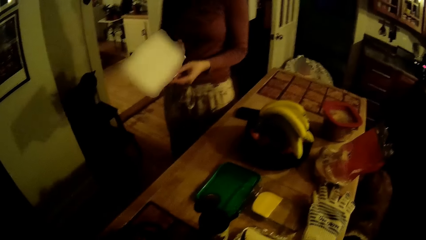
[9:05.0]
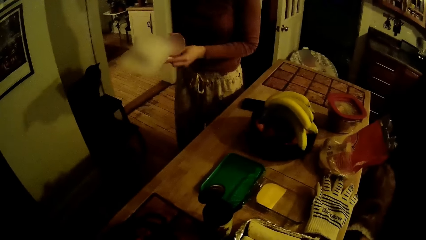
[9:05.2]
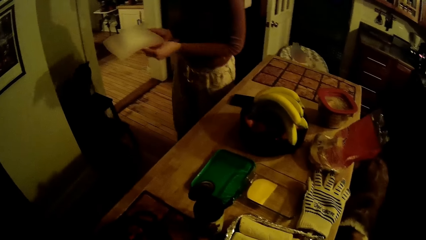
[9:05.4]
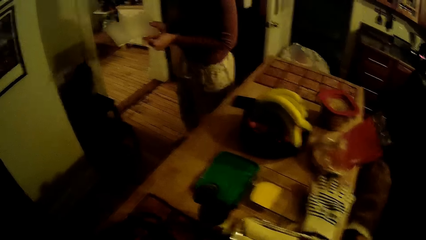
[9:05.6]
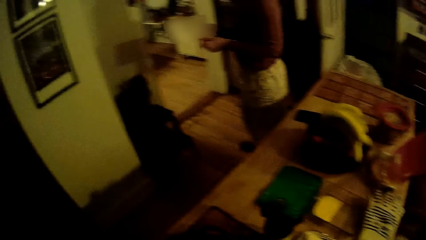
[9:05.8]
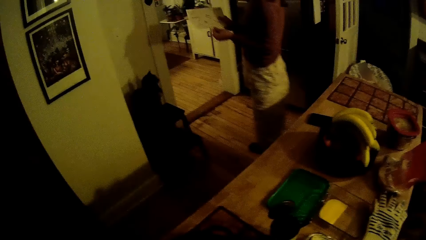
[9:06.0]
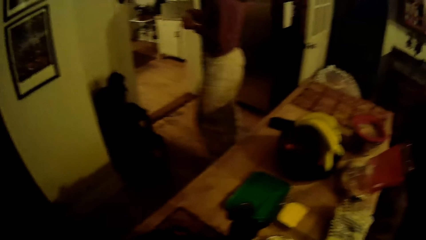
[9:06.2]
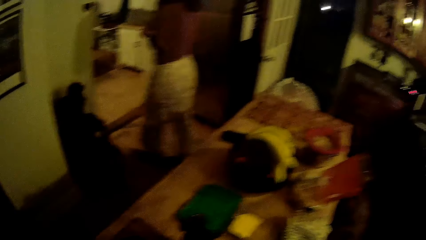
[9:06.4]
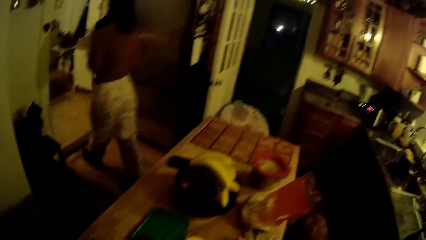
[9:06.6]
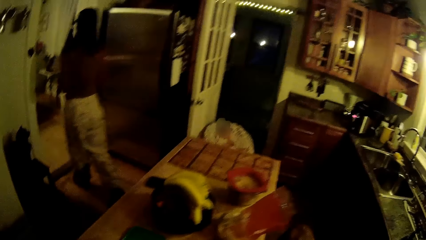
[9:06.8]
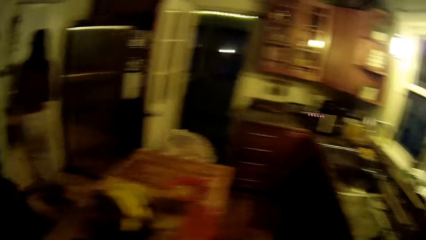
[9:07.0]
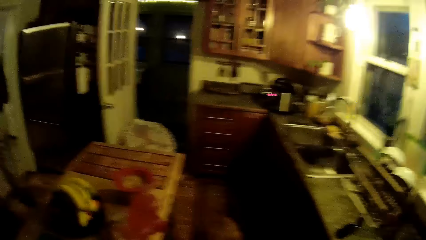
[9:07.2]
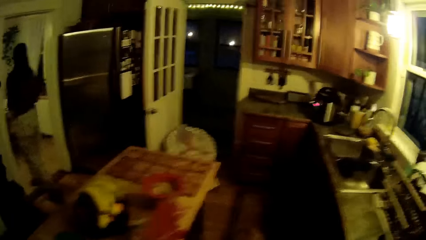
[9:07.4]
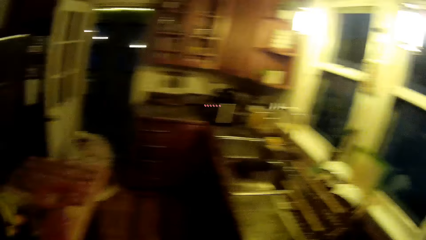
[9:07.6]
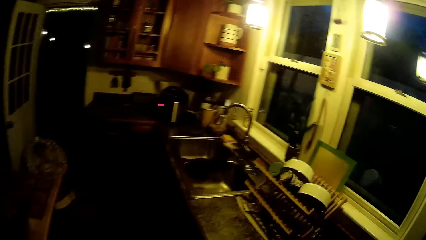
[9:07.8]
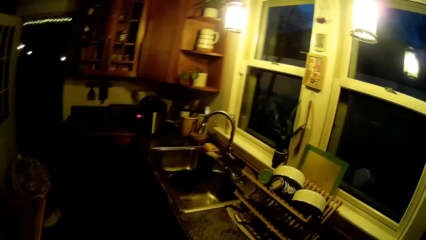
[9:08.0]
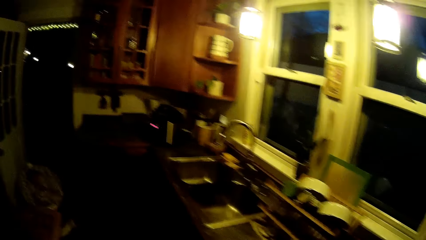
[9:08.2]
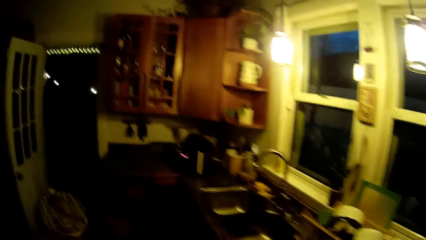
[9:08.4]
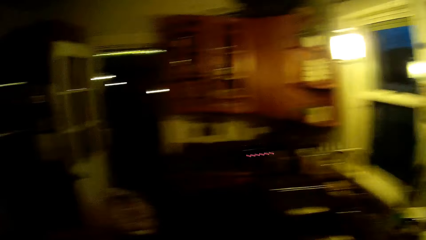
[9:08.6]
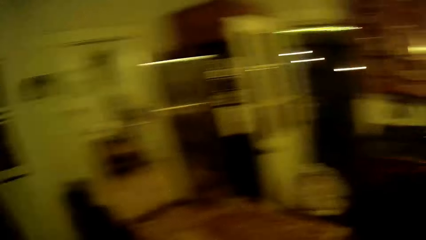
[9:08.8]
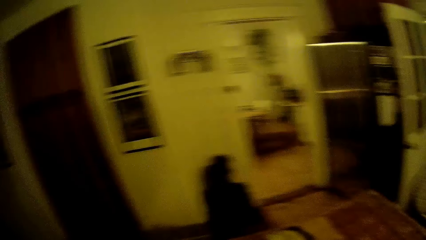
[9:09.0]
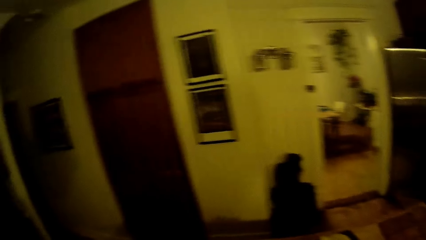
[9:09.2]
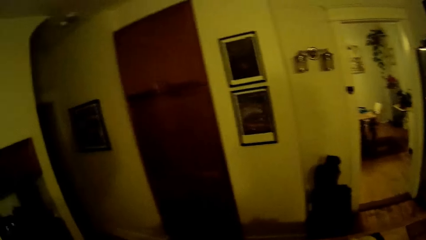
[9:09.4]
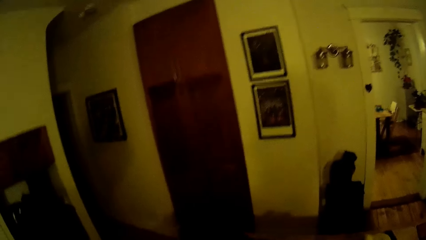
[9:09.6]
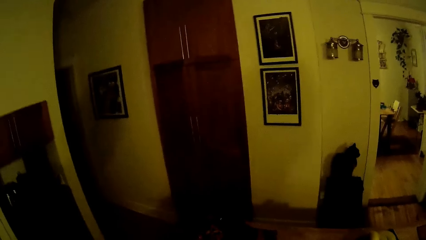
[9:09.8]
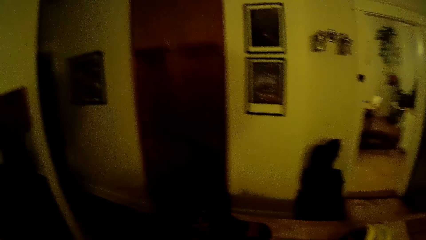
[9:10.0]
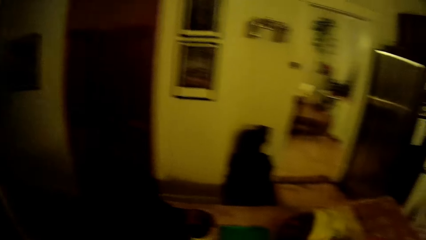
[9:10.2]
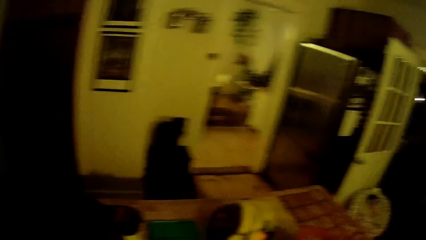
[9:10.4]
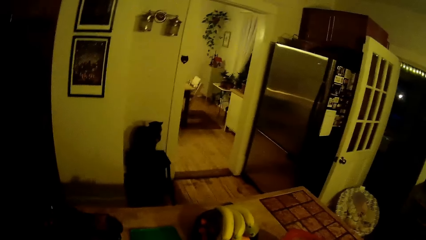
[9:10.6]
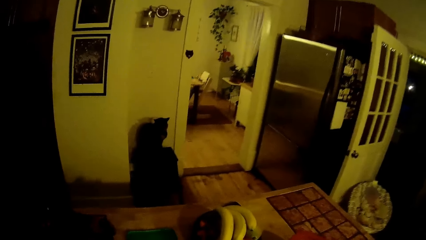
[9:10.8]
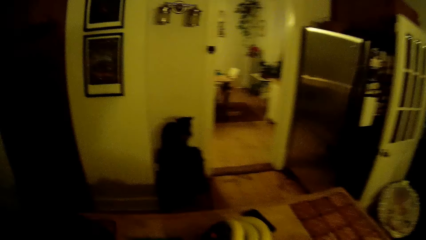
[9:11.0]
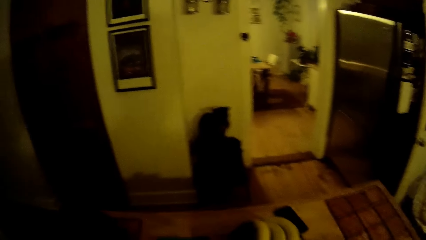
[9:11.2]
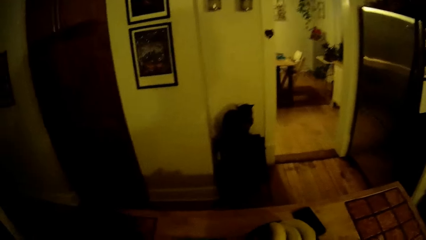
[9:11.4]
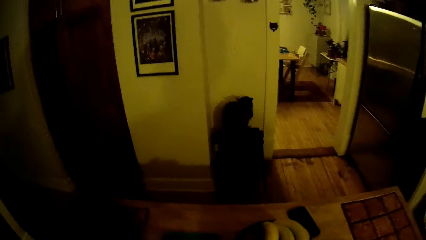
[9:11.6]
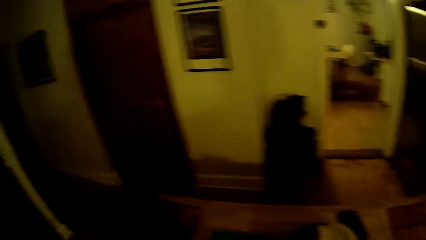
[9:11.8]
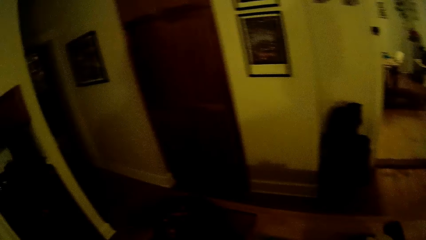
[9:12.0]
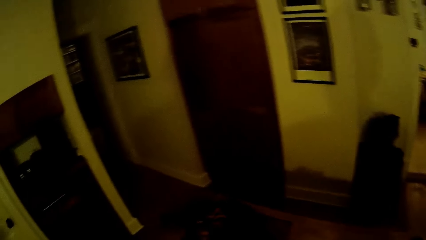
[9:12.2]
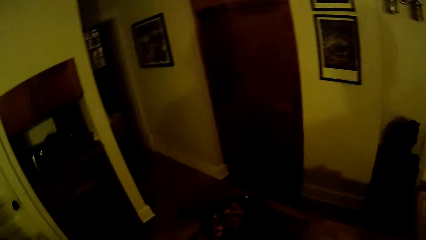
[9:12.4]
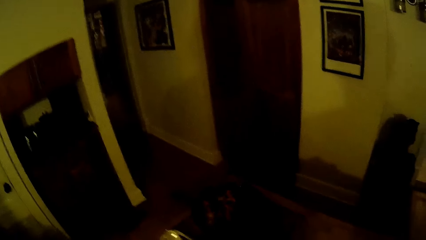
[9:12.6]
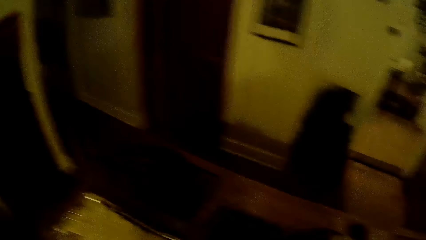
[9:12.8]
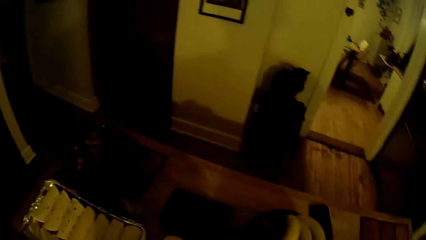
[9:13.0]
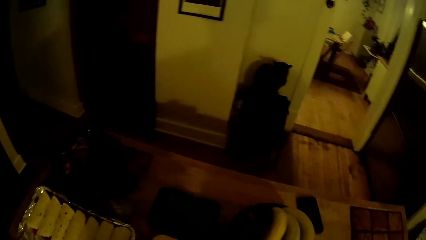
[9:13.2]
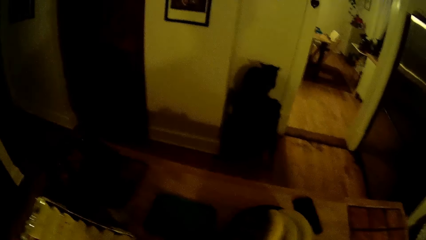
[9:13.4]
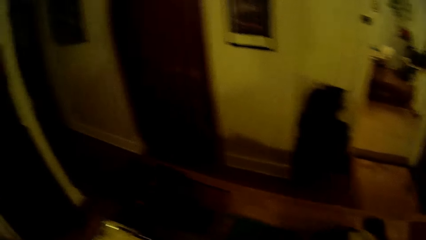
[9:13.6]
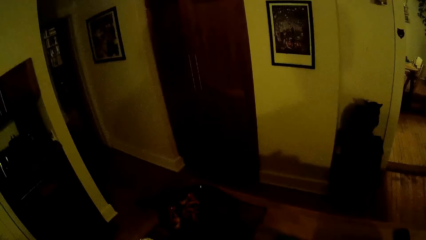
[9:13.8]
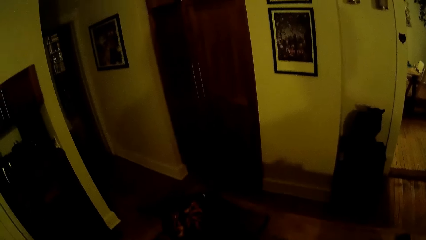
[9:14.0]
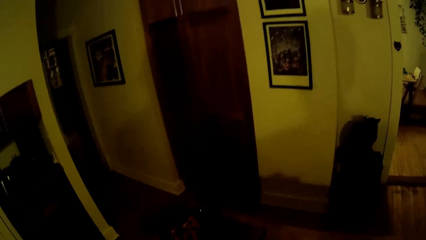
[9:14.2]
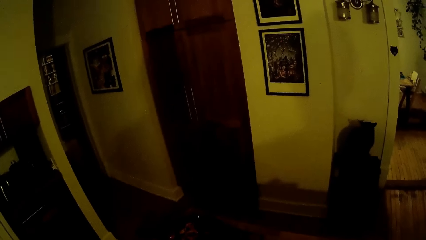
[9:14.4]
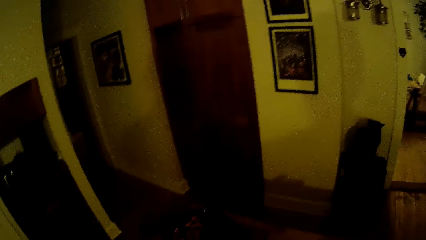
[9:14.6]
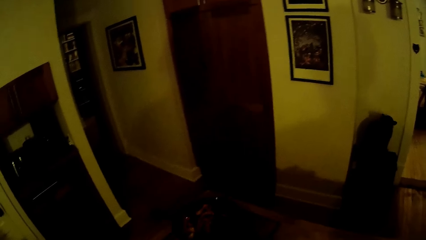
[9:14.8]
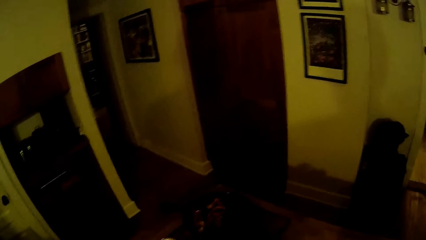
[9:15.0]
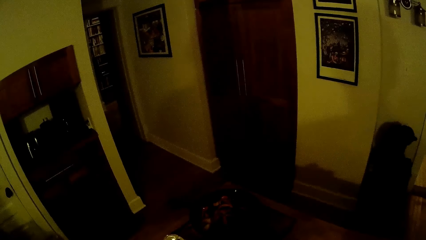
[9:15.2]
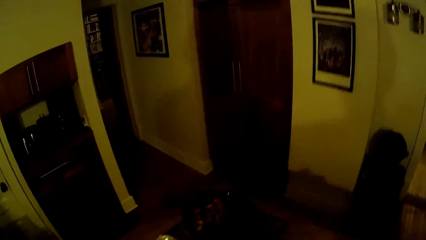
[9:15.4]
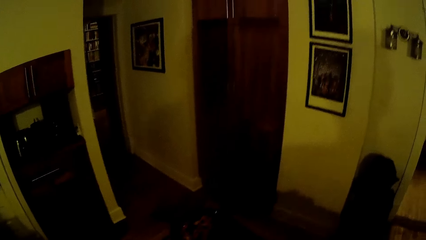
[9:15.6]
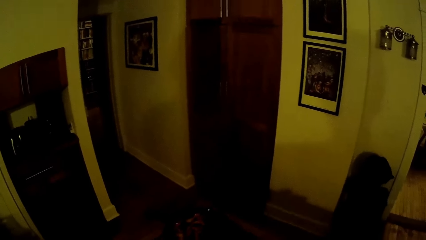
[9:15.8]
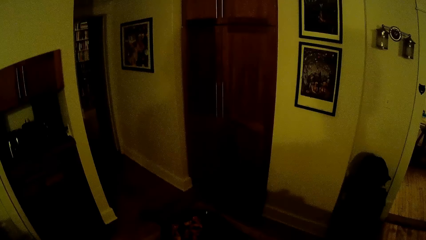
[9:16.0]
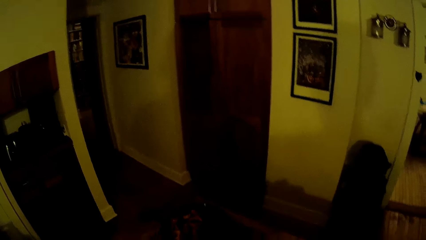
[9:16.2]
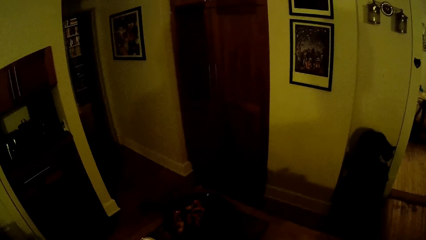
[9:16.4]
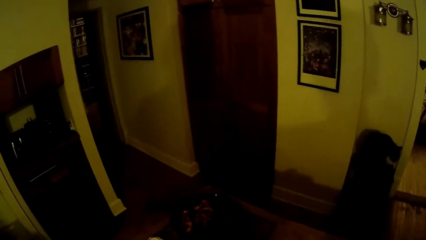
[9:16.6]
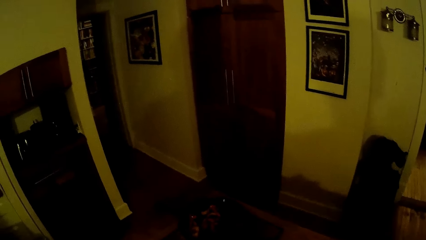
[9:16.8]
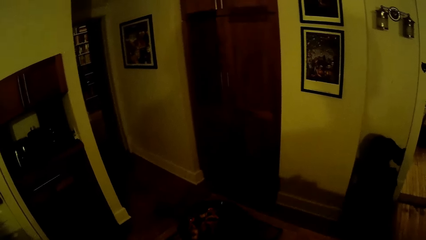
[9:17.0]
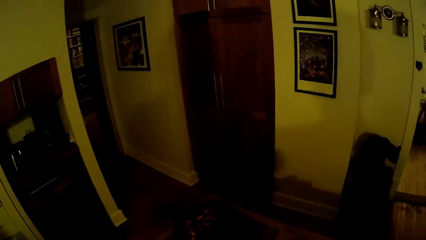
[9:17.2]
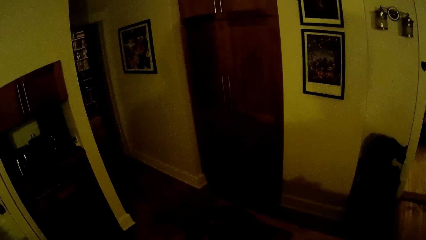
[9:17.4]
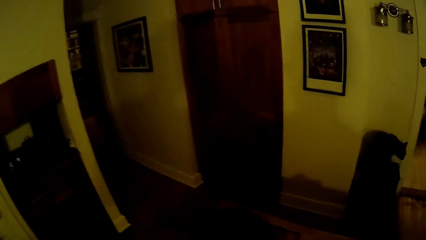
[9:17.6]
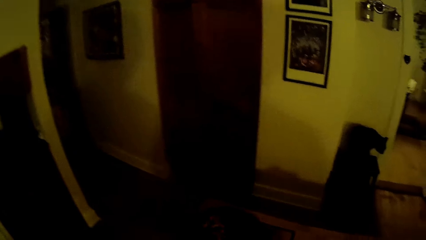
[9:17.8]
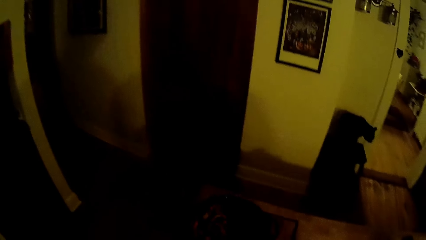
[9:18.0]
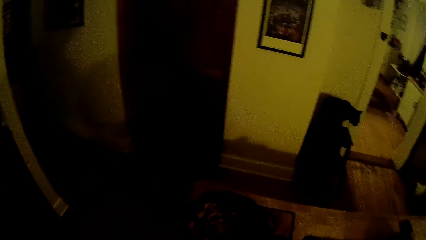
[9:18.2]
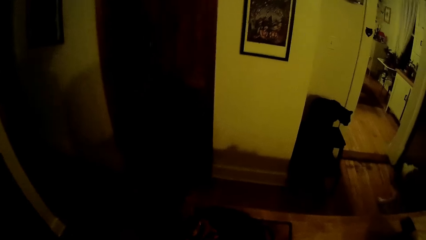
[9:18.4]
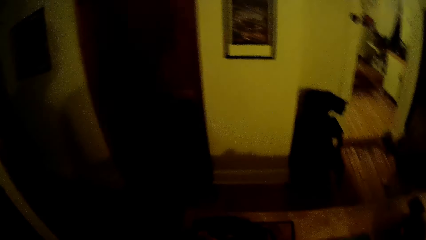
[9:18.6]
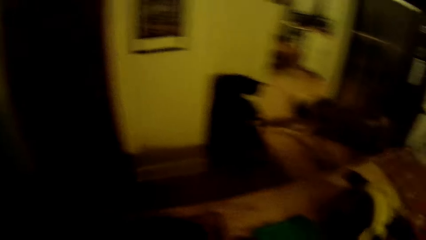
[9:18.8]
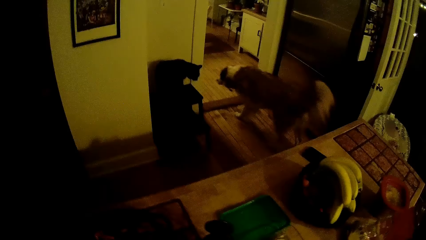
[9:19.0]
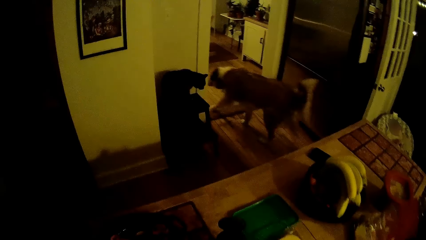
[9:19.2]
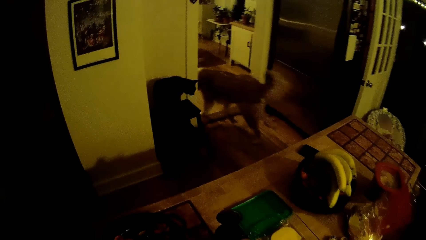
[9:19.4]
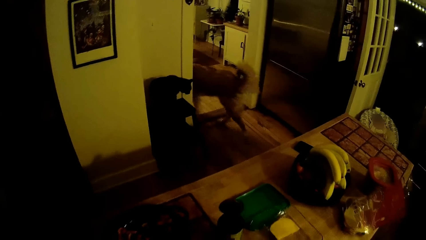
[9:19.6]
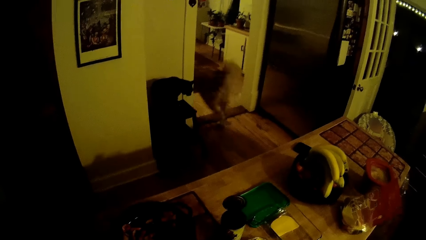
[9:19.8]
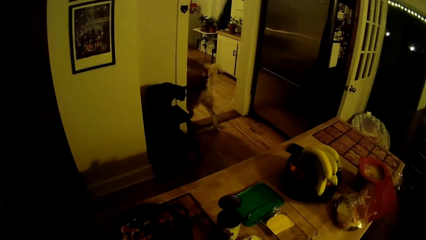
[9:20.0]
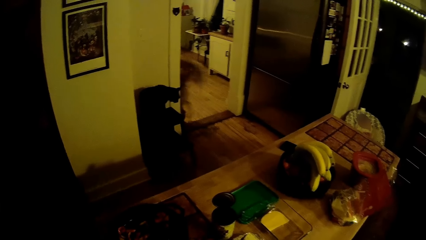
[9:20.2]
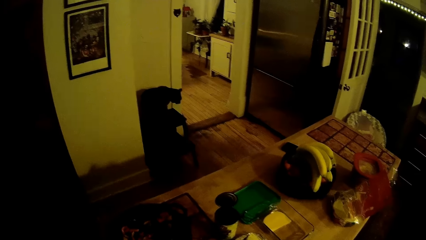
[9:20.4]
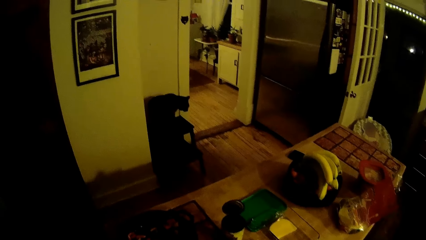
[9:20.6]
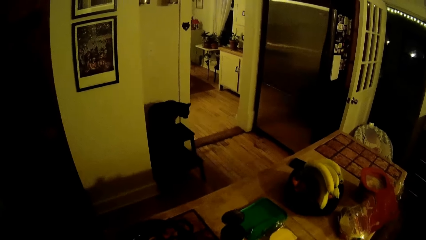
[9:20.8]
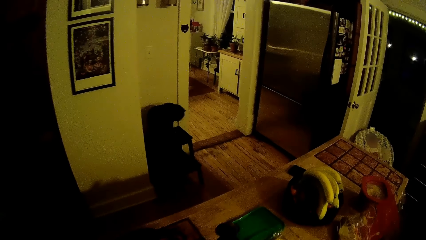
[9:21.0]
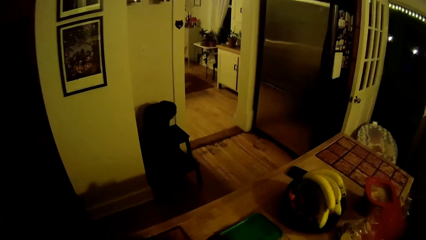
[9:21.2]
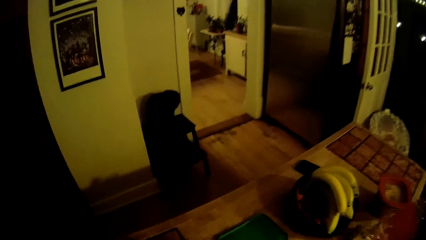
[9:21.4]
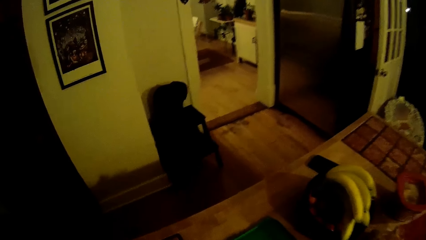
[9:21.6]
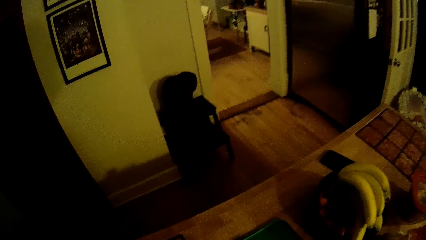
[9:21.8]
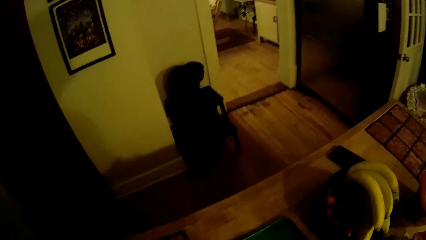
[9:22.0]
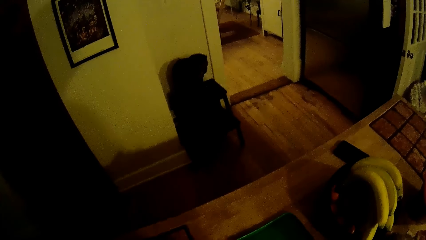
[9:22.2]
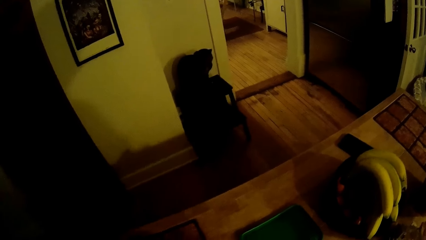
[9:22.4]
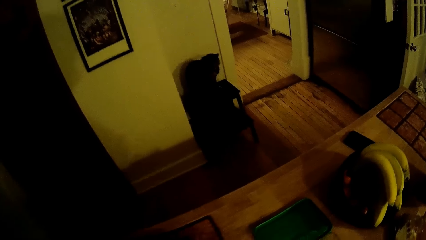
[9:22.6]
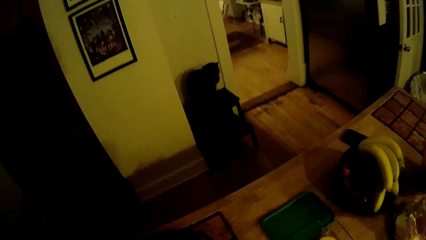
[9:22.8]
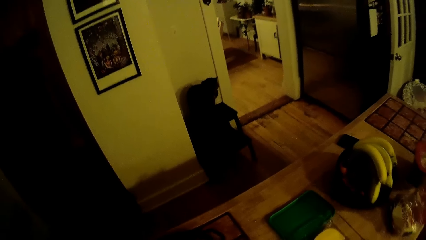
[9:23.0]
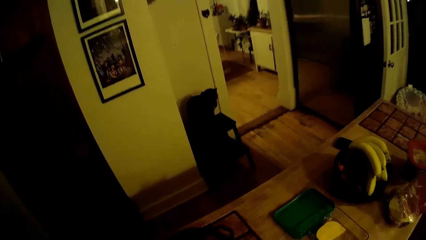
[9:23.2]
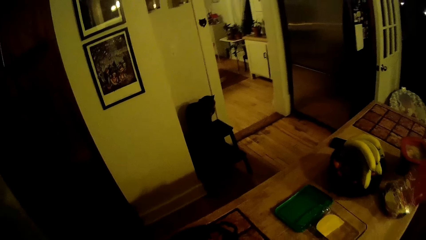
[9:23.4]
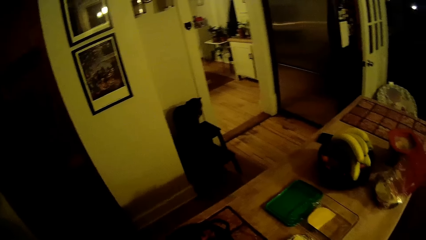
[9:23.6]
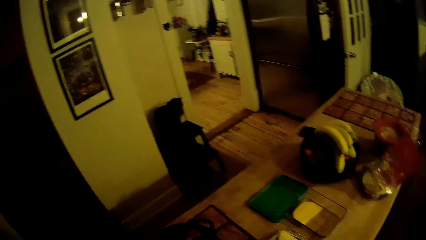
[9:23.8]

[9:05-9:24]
The woman walks out of the kitchen to the other room with the envelopes in her hands. The camera wearer arranges the food items on the table with both hands. The dog walks out of the kitchen to another room. The camera wearer looks at the table.
